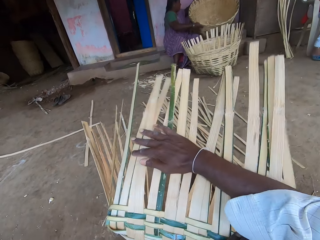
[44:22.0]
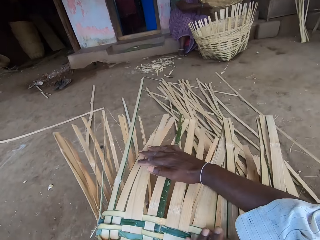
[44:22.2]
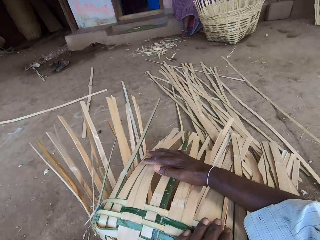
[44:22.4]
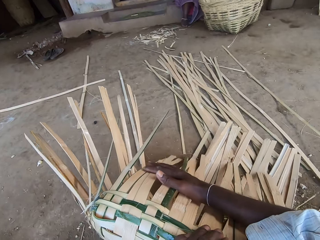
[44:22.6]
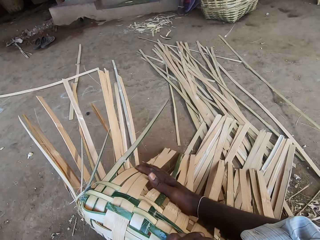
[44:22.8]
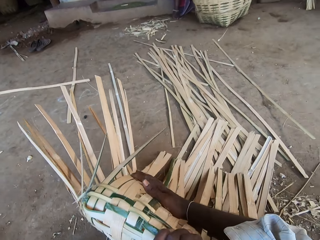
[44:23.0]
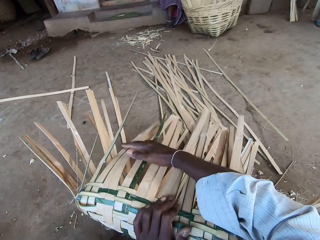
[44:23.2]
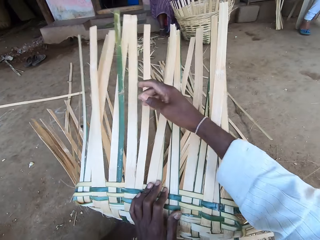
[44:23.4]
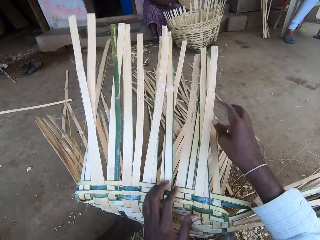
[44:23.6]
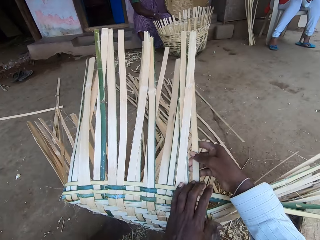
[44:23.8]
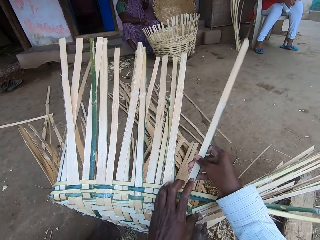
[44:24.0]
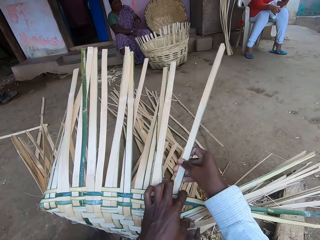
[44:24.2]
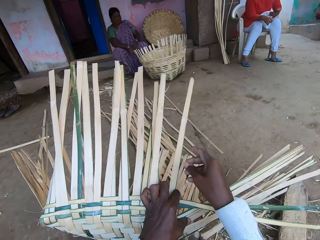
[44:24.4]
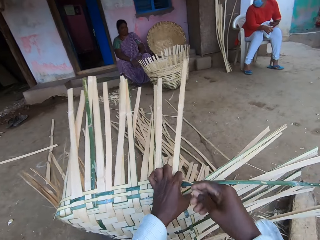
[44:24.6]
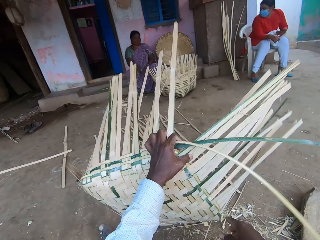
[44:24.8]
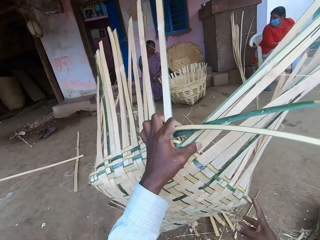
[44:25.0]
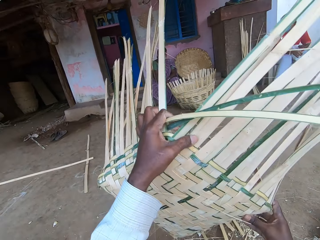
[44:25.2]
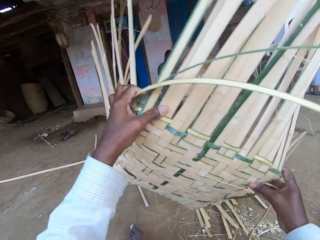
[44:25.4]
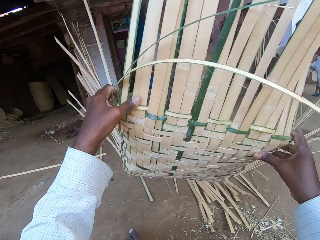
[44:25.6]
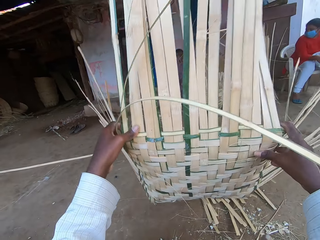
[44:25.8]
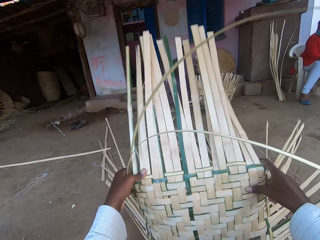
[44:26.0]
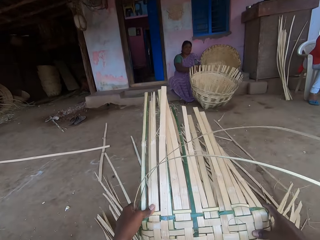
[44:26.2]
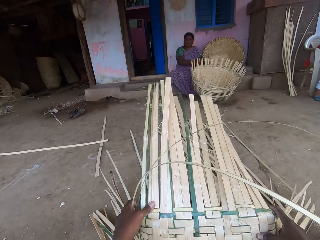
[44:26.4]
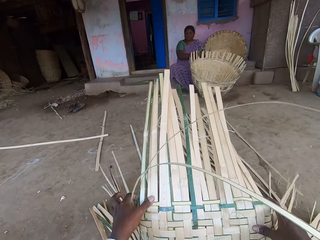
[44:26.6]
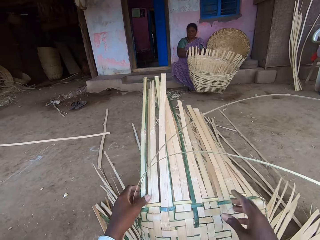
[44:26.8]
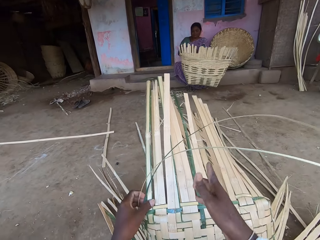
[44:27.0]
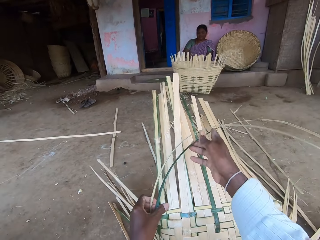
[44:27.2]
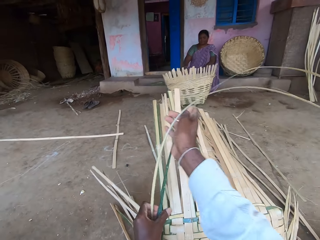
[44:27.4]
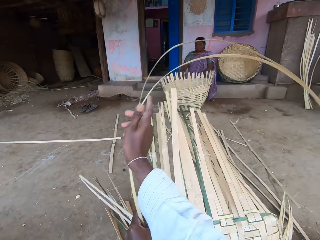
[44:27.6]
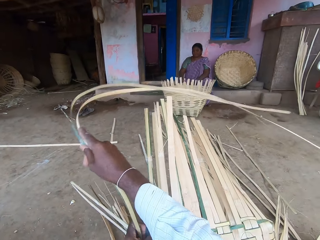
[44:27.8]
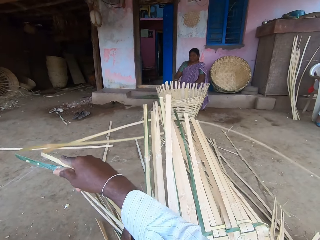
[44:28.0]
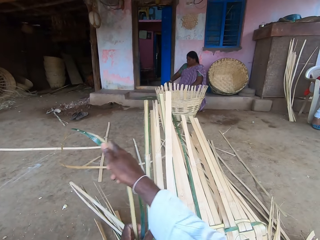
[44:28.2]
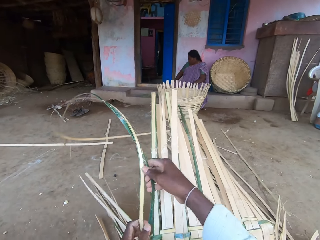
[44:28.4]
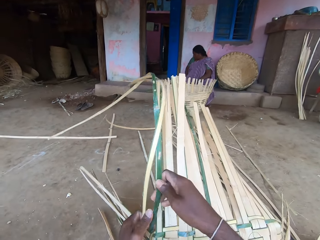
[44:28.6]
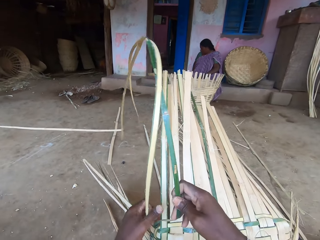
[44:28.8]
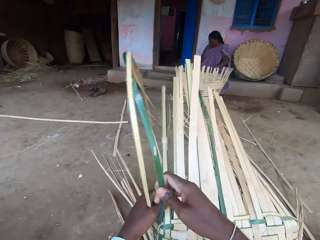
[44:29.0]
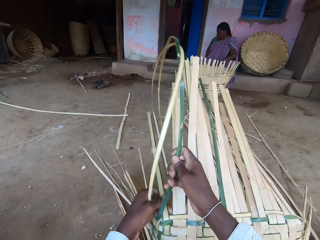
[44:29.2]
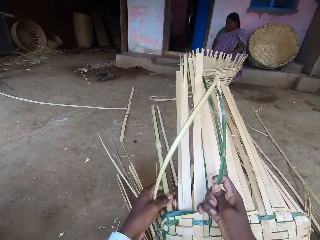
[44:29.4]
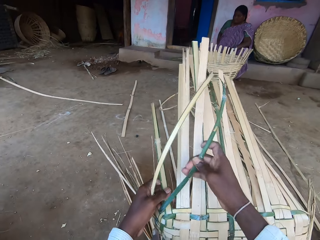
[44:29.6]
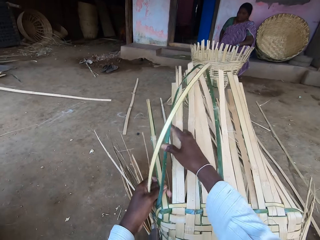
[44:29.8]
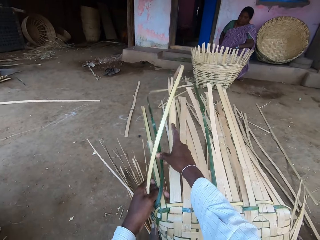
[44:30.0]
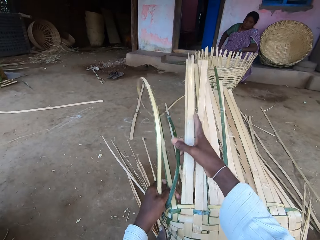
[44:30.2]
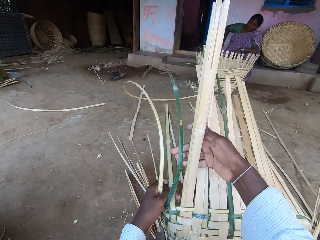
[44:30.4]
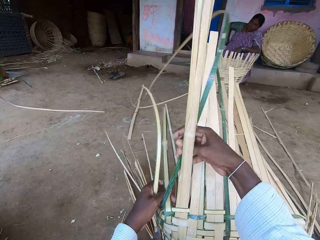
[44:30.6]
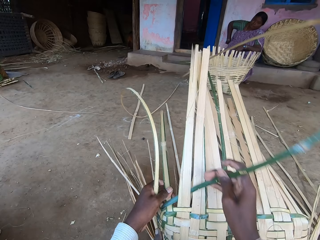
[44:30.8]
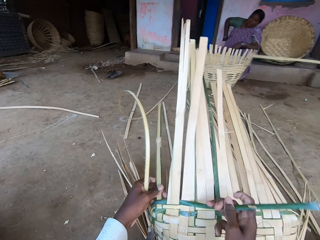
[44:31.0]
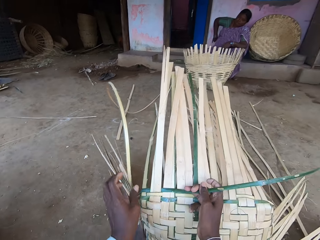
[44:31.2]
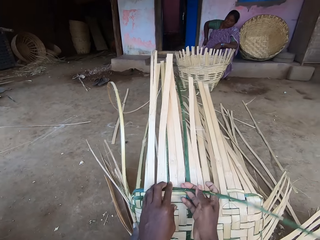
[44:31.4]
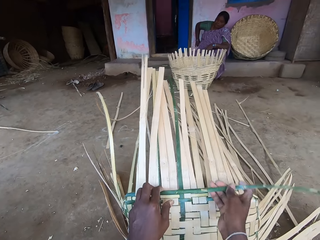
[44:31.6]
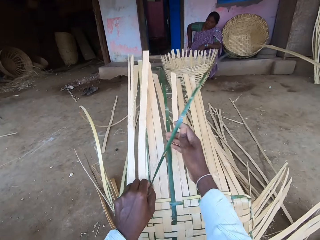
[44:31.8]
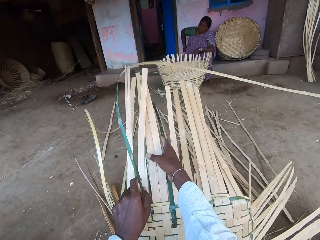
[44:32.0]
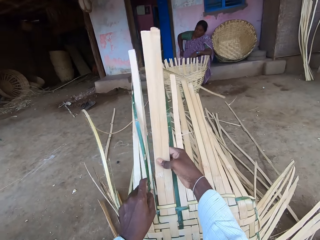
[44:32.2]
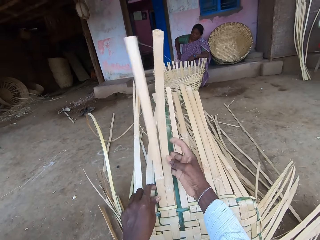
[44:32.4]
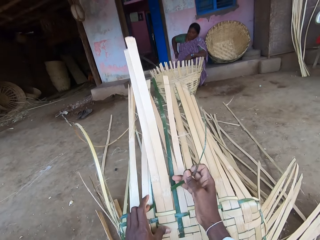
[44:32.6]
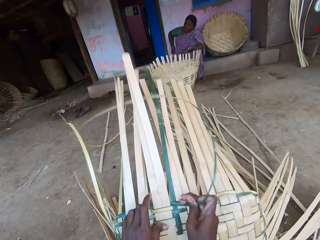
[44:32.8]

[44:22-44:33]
The camera wearer bends the basket on the floor with his hands. He picks the basket from the floor with his hands. He places the basket on the floor with his hands. A woman picks the basket from the floor with her hands. She places the basket on the floor with her hands. The camera wearer adjusts the bamboo strips with his hands. He pulls the bamboo strips. He weaves the basket with the bamboo strip in his hands. The woman scratches her back with her right hand. The camera wearer pulls the bamboo strips. He weaves the bamboo strips.

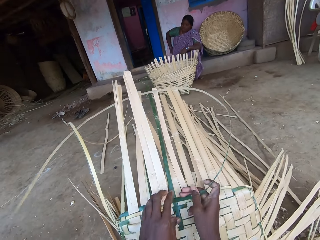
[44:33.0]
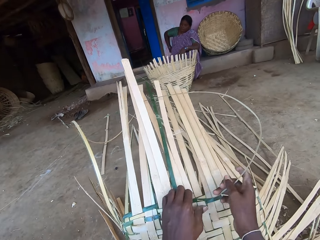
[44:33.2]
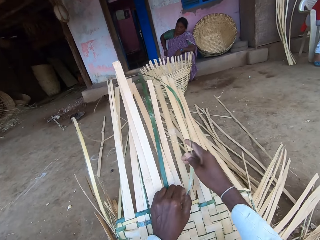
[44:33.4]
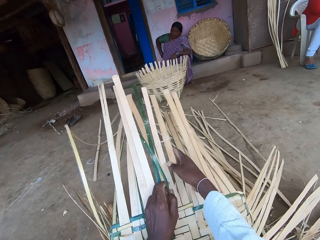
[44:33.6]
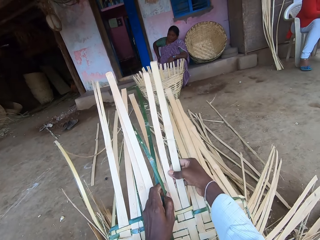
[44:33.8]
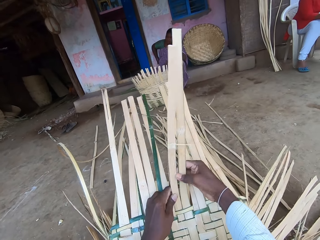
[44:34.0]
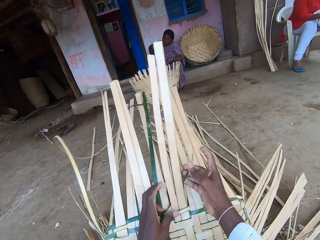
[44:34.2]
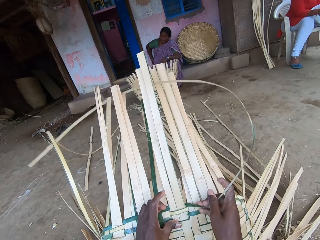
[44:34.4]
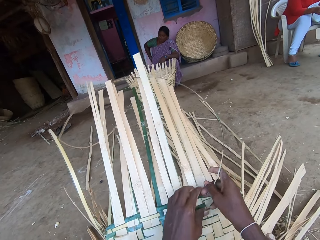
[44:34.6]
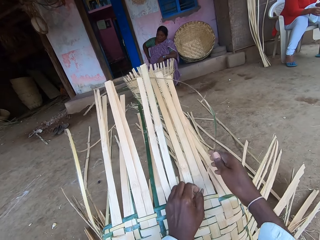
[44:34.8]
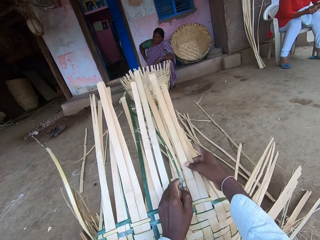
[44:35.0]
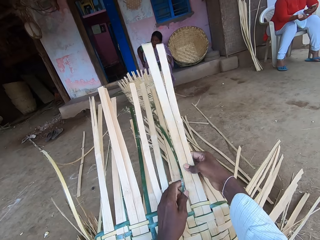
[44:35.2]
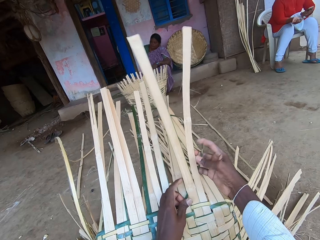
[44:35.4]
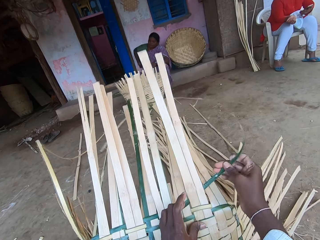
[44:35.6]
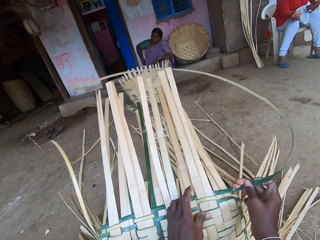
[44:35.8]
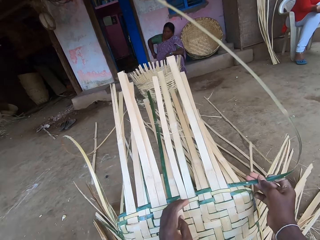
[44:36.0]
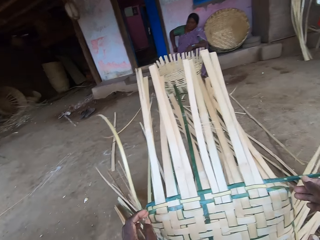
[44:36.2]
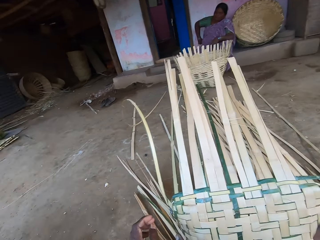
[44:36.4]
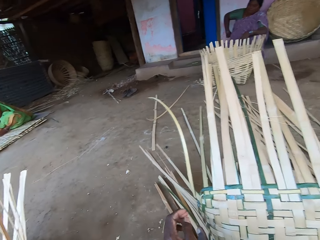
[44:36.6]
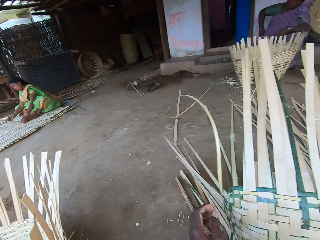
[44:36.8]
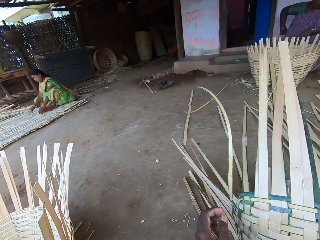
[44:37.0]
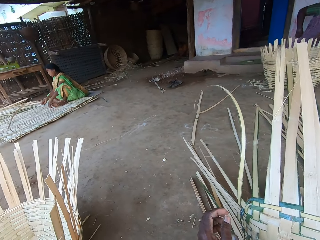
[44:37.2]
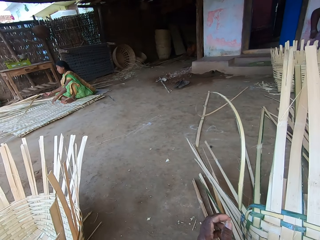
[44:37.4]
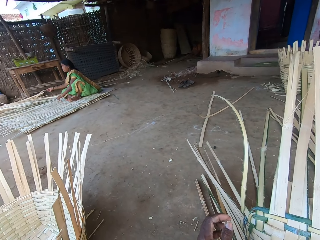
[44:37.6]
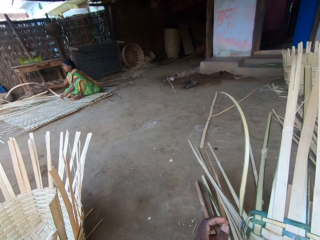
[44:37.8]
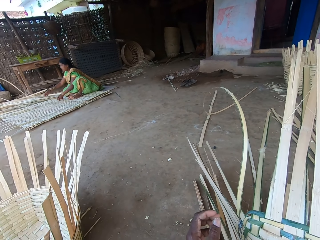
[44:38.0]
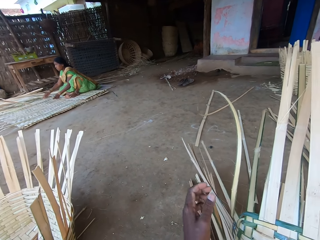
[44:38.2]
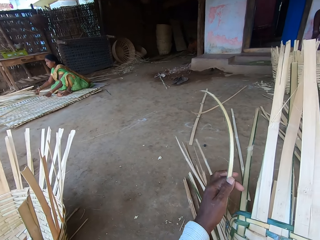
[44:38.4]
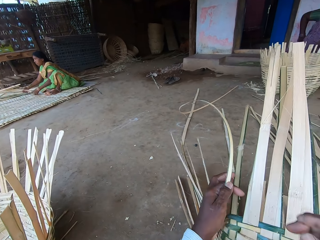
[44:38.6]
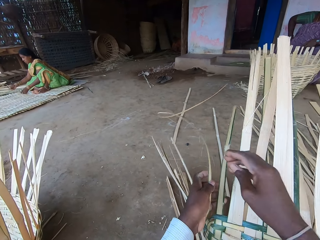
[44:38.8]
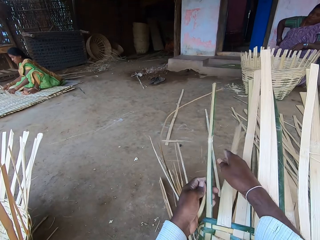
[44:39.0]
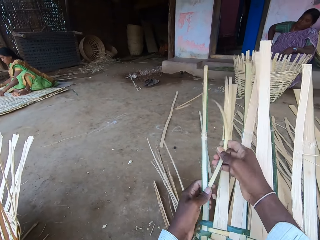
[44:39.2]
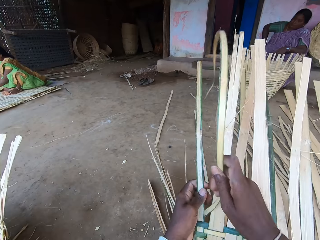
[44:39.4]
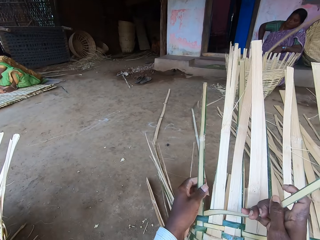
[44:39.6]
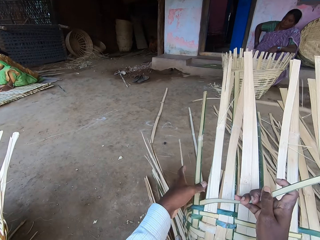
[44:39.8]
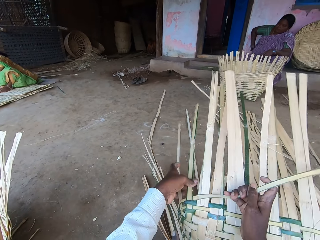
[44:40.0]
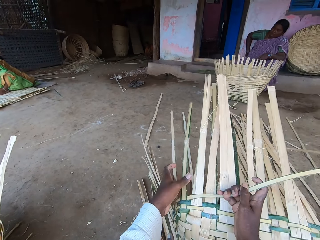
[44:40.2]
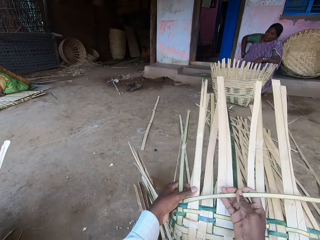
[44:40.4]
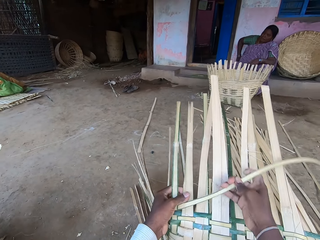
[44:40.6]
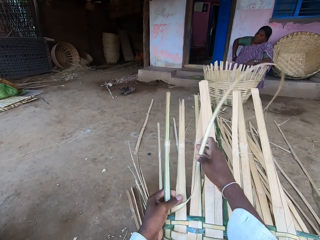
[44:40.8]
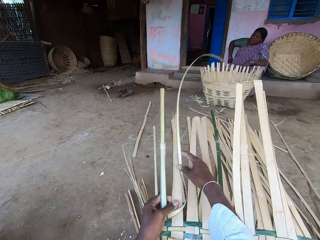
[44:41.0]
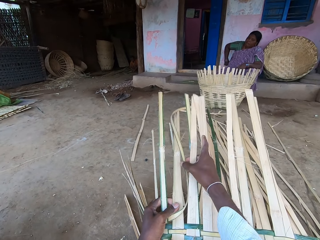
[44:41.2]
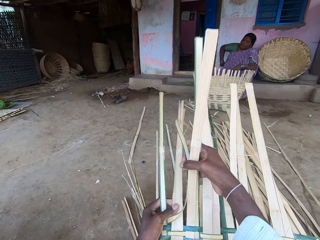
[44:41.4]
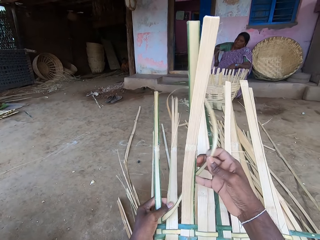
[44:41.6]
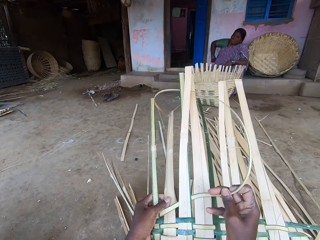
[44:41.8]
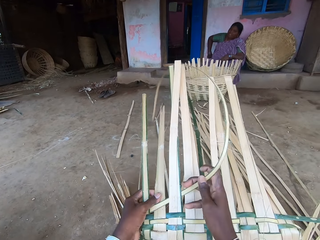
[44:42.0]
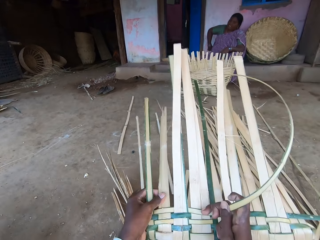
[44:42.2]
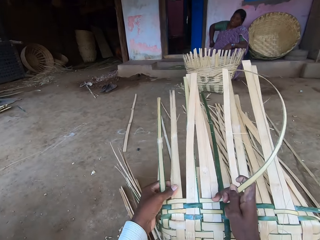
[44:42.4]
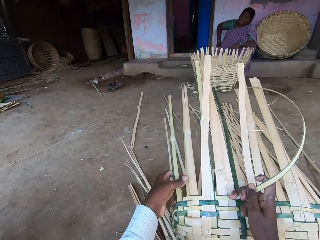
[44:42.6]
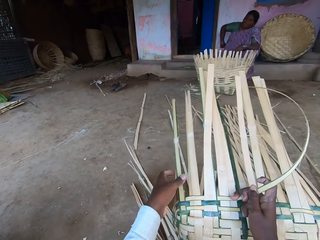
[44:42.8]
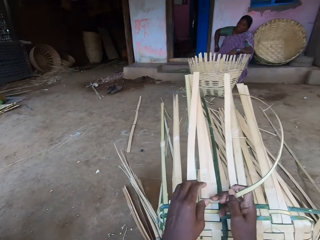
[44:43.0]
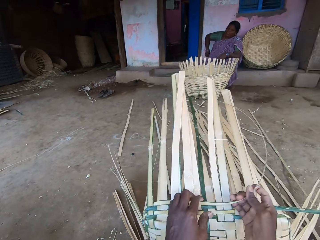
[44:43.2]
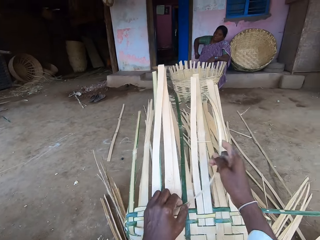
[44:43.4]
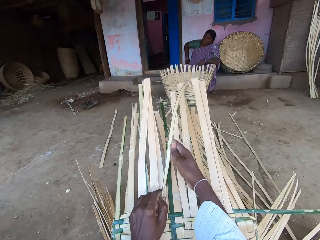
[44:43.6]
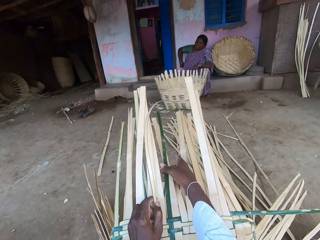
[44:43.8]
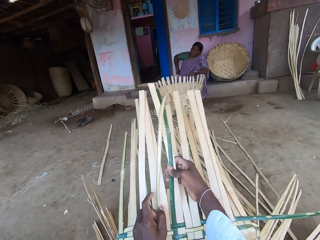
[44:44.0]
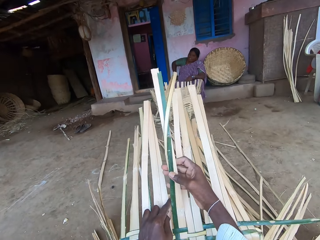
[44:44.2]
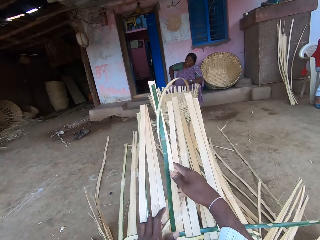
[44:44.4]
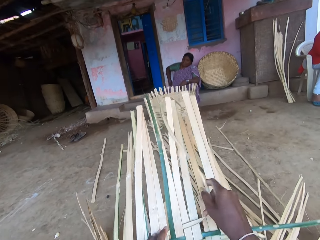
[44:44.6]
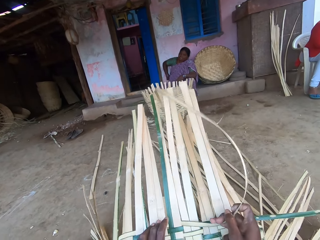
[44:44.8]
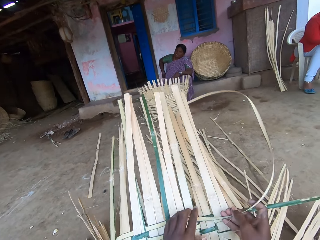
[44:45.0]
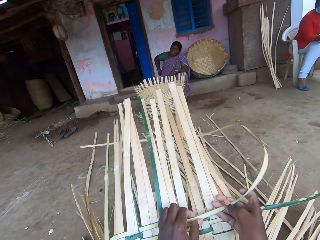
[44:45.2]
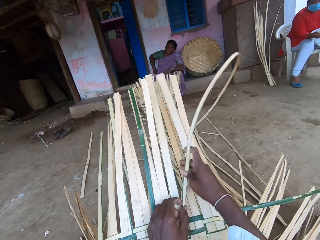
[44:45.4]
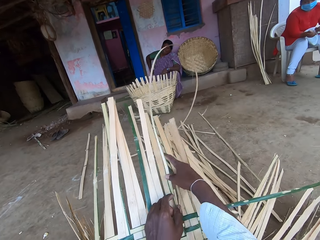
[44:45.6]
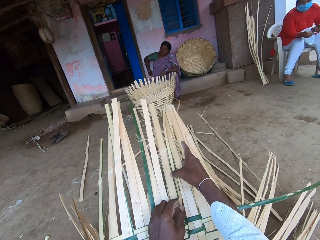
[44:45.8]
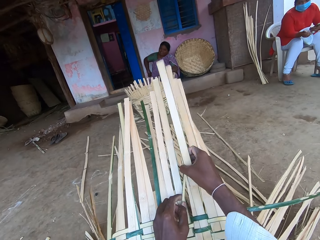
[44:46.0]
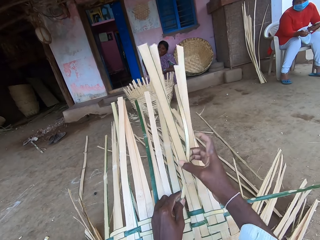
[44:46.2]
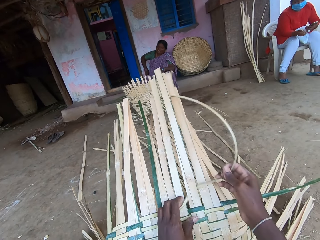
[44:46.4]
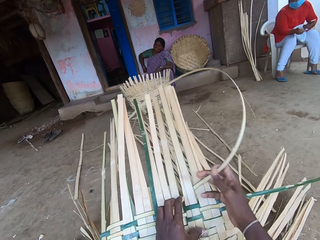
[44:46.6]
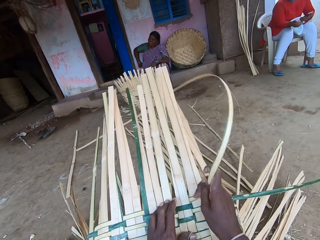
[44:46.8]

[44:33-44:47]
The camera wearer pulls the bamboo strips. He weaves the bamboo strips. He pulls the bamboo strips. He weaves the bamboo strips. He pulls the bamboo strips. A woman weaves a mat on the floor with bamboo strips in her hands. The camera wearer looks around. He weaves the basket with the bamboo strip in his hands. He pulls the bamboo strips. He weaves the bamboo strips. He pulls the bamboo strips. He weaves the bamboo strips. He pulls the bamboo strips. He weaves the bamboo strips.
